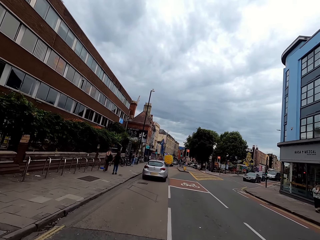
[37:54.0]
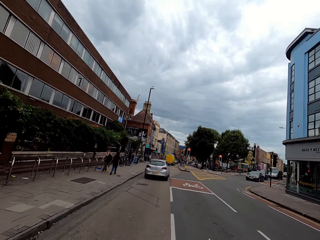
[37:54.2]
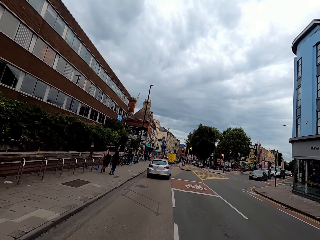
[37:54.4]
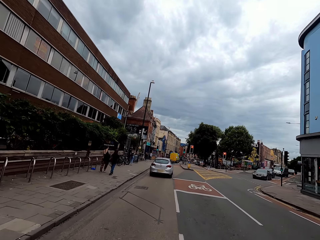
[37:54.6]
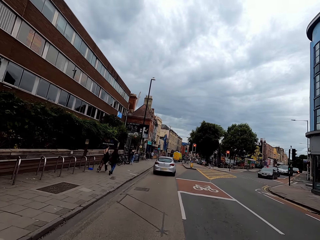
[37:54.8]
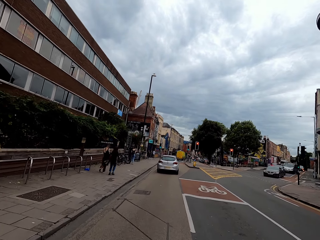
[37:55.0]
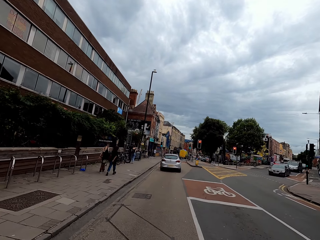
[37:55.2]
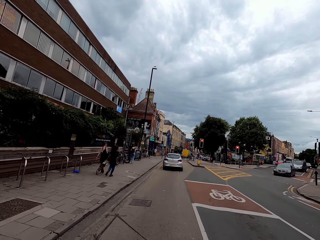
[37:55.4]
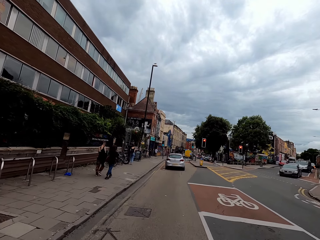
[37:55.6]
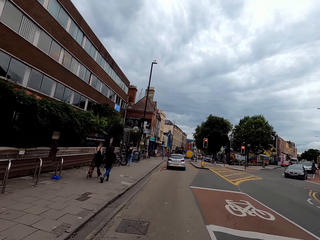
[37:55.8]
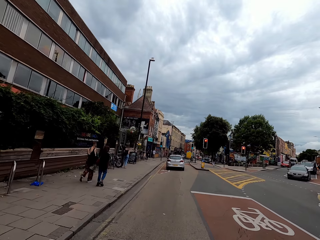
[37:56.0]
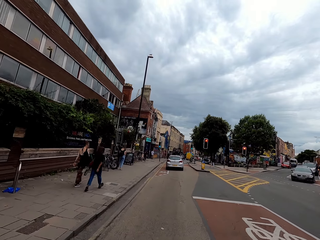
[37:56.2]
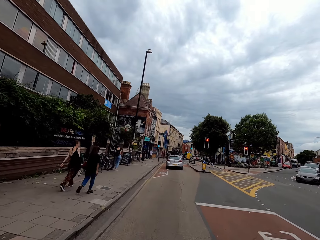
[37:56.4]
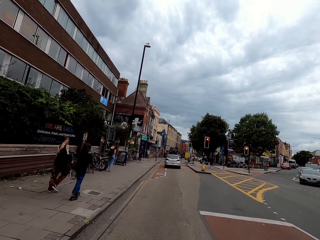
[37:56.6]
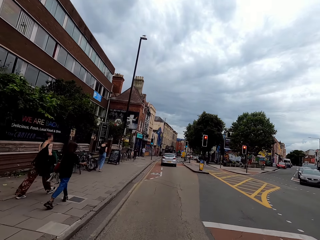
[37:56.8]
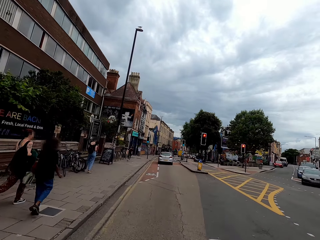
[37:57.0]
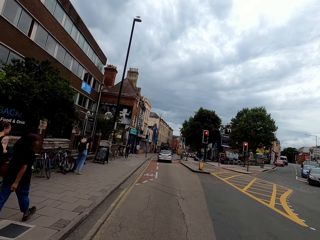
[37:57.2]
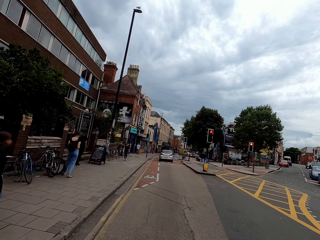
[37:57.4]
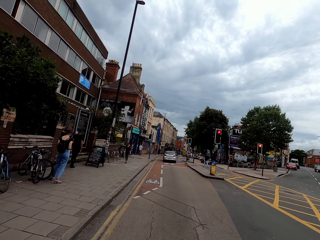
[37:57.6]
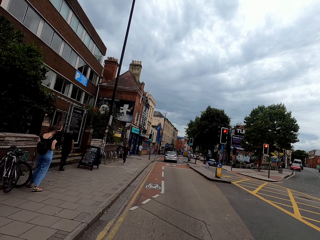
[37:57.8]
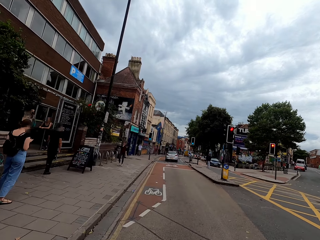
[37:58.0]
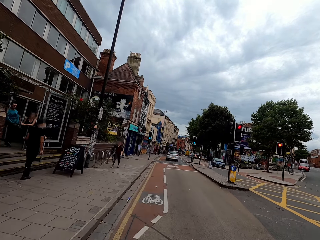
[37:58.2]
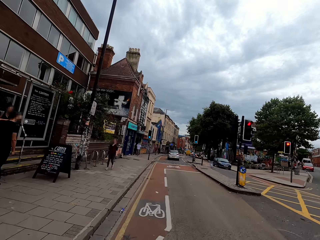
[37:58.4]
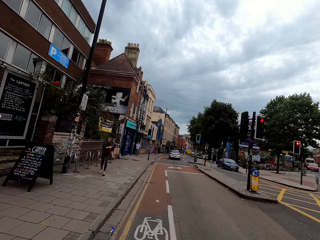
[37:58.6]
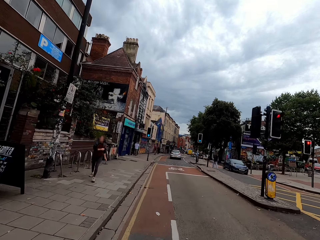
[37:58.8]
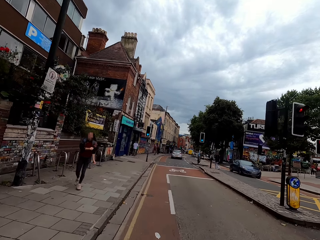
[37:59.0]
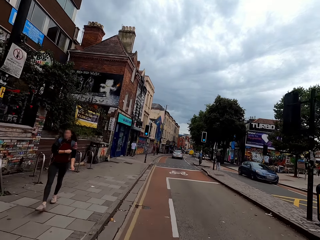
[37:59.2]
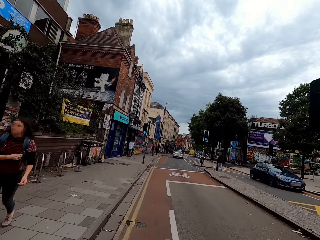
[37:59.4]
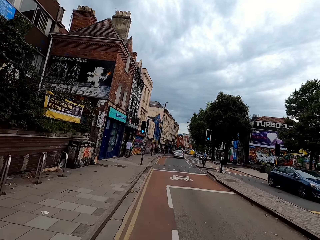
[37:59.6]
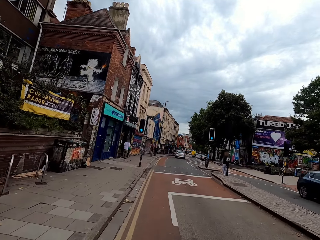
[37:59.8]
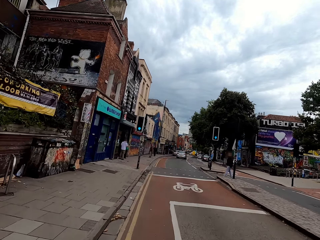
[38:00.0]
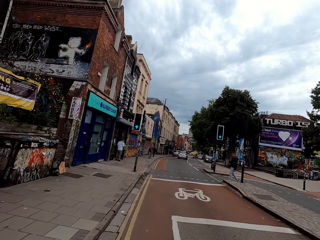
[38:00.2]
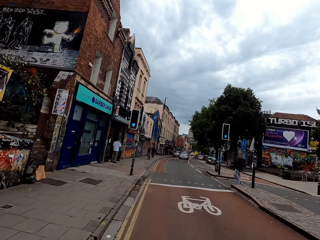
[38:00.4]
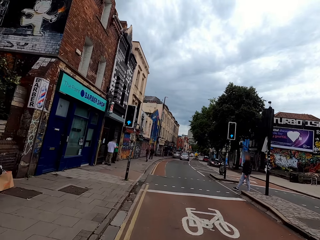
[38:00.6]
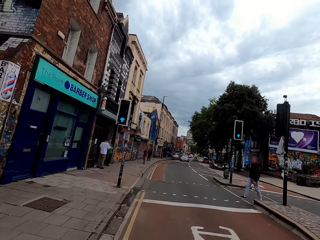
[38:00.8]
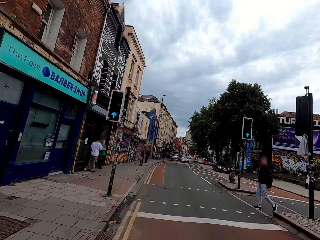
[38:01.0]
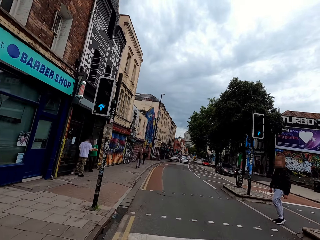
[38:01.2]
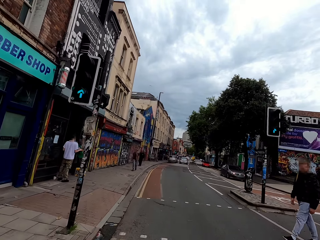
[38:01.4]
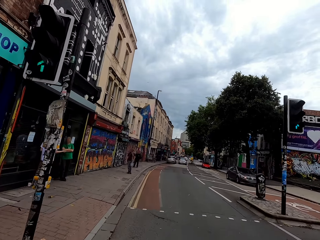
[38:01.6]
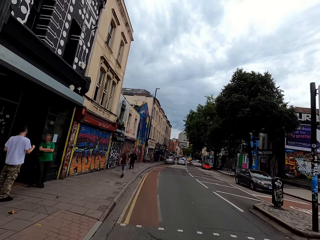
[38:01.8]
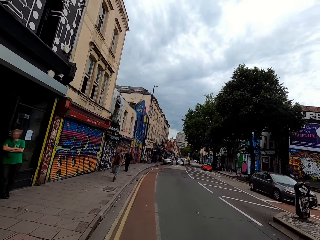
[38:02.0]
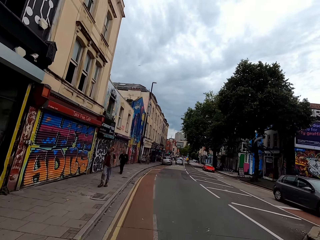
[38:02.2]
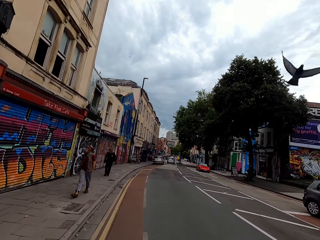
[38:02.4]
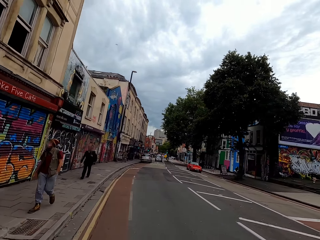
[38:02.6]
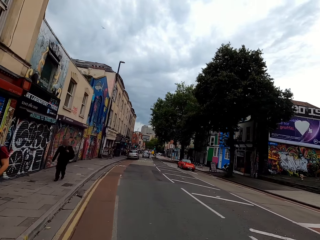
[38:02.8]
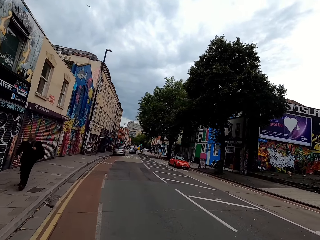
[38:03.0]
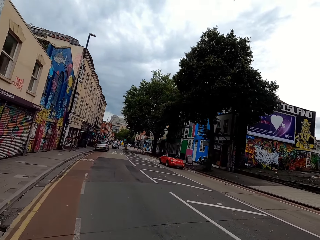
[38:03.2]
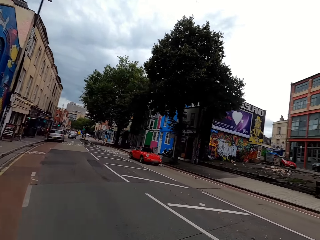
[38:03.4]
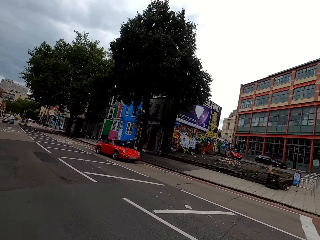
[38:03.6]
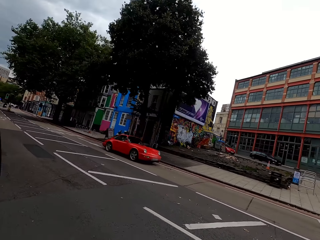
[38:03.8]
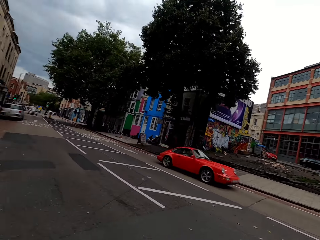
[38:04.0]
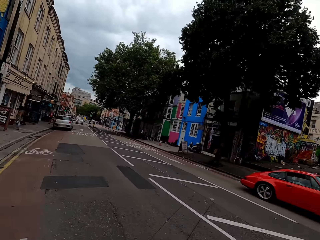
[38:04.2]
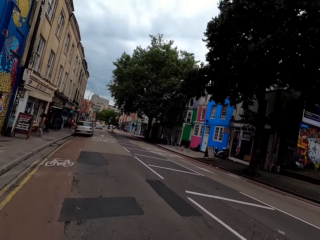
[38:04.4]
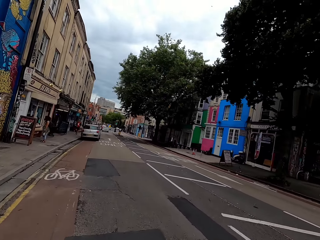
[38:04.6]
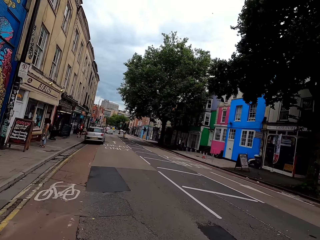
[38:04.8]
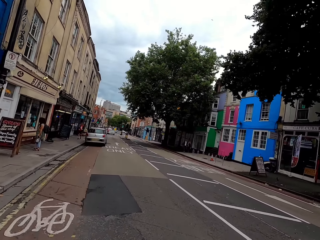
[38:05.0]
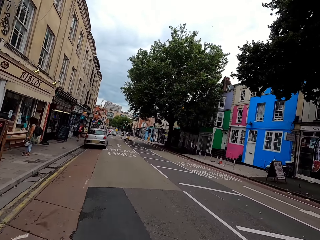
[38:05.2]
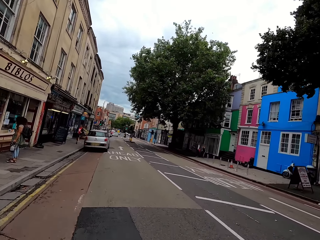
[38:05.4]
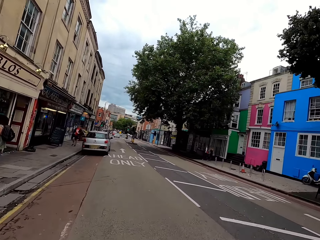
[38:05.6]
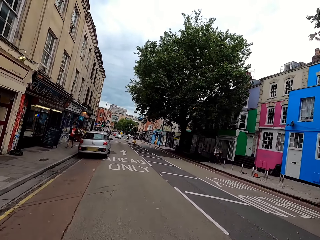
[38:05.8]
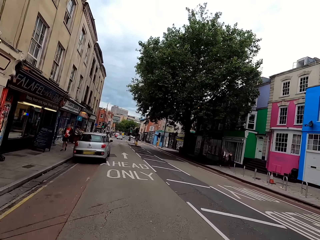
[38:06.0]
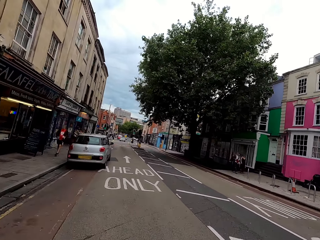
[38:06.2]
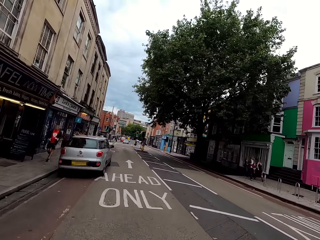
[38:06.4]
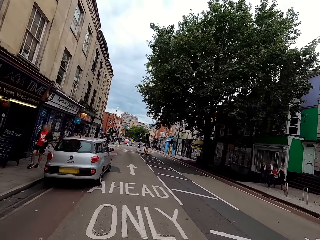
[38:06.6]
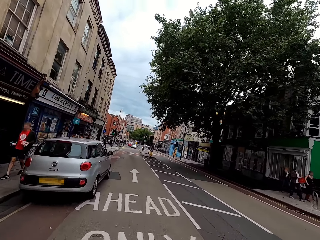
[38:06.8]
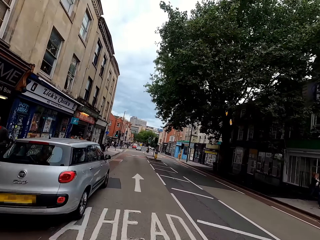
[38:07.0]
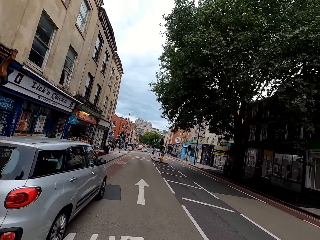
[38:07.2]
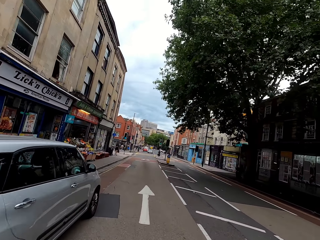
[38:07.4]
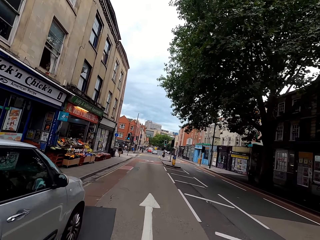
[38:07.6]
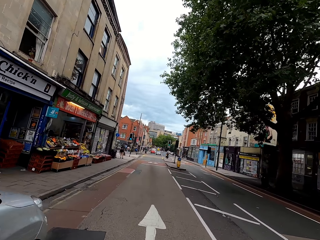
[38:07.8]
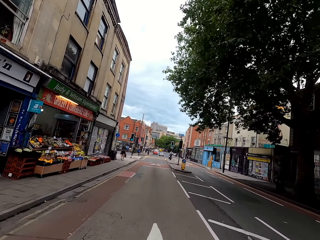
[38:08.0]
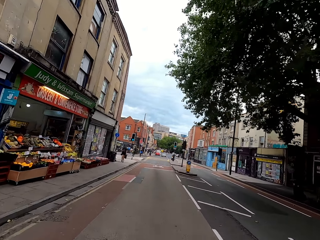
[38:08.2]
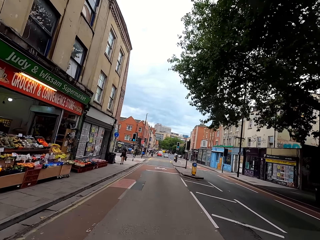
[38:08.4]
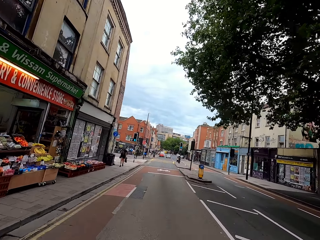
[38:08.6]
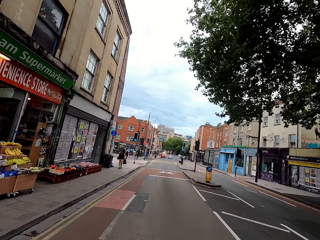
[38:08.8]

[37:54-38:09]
The camera wearer looks around. They ride a bike on the road.

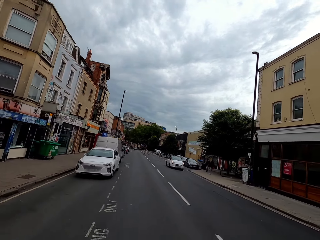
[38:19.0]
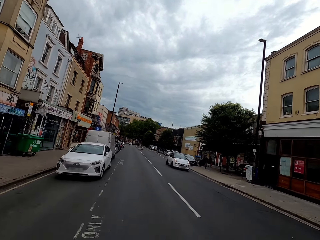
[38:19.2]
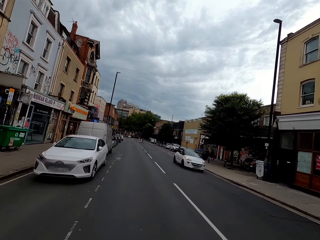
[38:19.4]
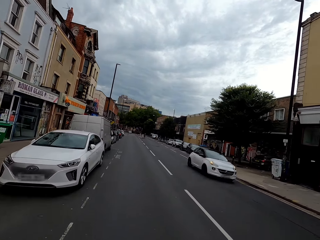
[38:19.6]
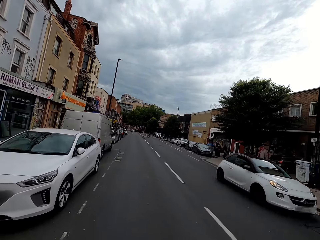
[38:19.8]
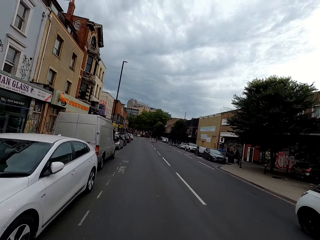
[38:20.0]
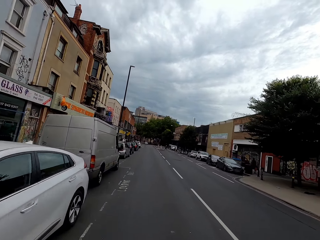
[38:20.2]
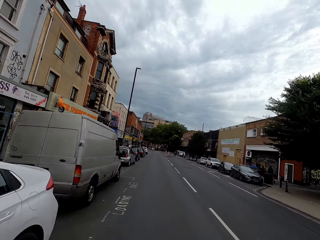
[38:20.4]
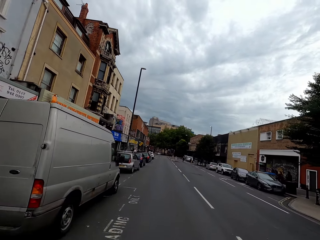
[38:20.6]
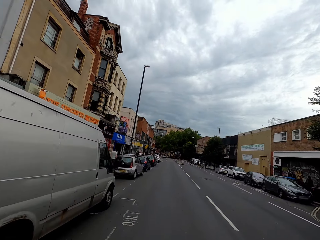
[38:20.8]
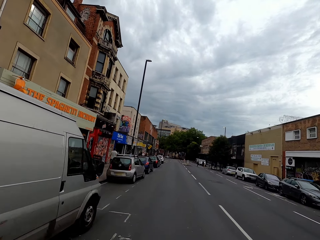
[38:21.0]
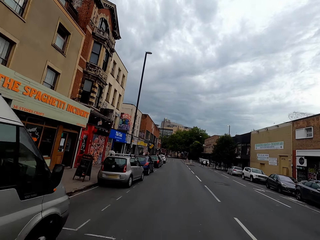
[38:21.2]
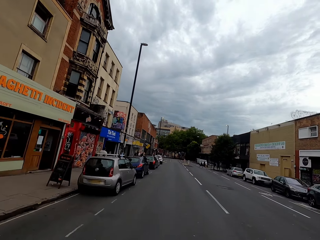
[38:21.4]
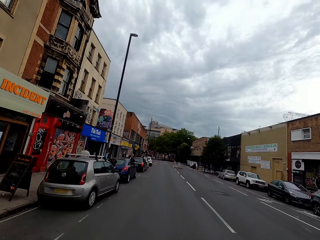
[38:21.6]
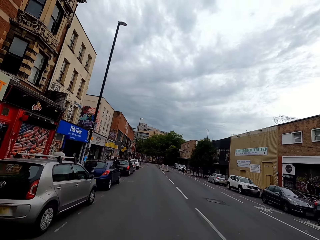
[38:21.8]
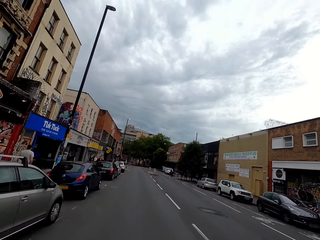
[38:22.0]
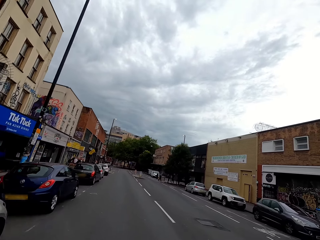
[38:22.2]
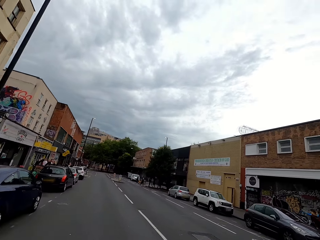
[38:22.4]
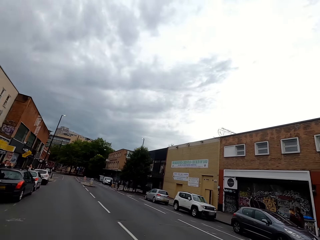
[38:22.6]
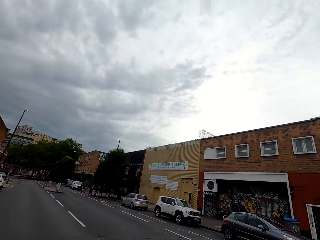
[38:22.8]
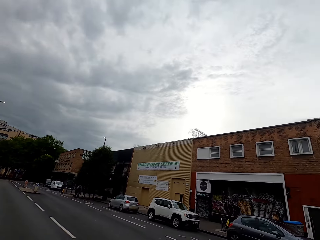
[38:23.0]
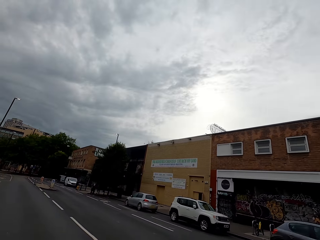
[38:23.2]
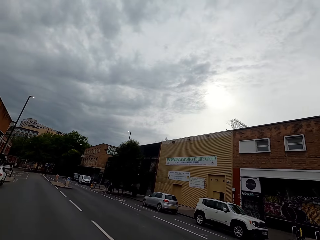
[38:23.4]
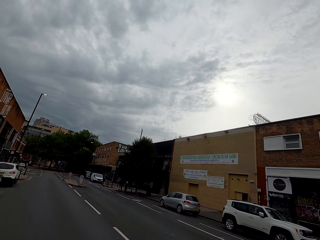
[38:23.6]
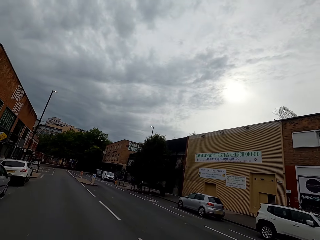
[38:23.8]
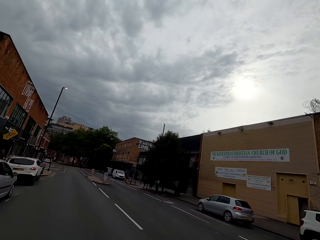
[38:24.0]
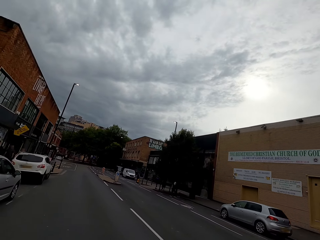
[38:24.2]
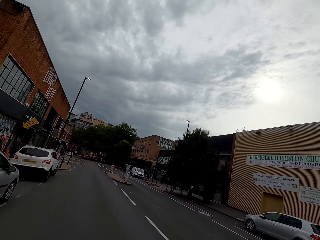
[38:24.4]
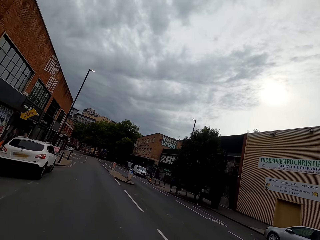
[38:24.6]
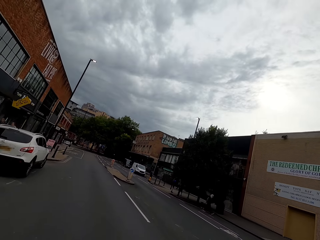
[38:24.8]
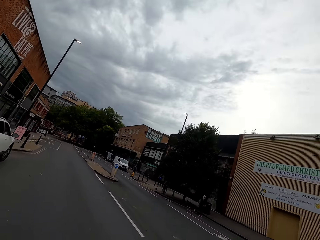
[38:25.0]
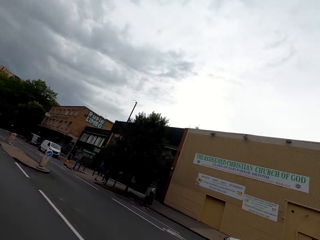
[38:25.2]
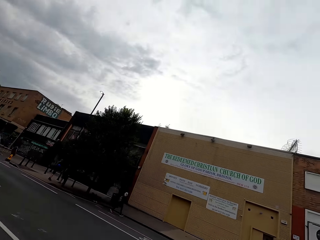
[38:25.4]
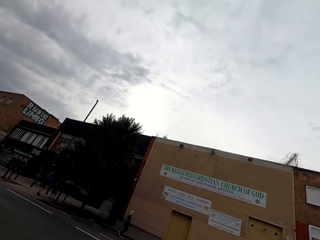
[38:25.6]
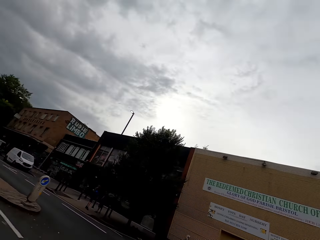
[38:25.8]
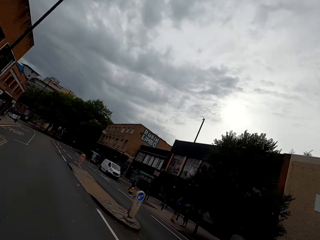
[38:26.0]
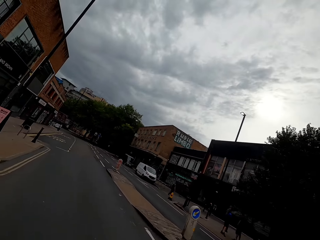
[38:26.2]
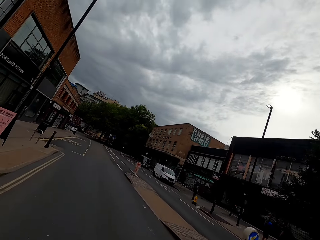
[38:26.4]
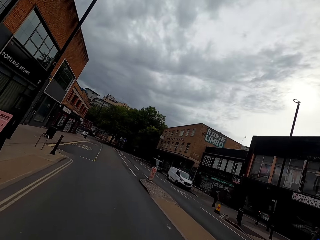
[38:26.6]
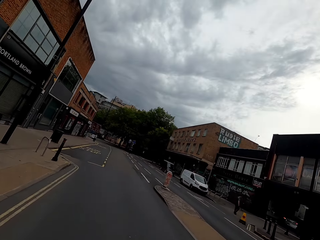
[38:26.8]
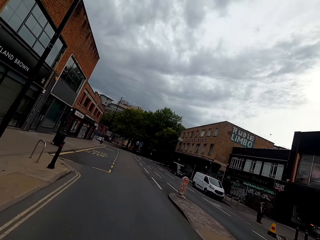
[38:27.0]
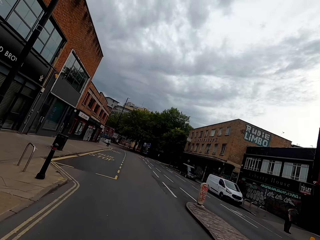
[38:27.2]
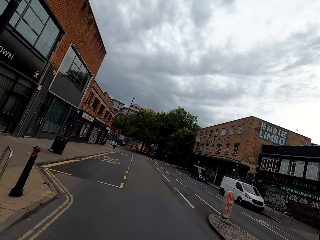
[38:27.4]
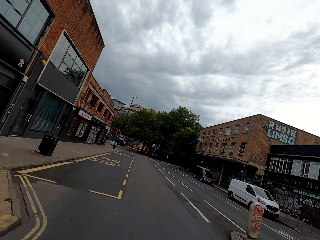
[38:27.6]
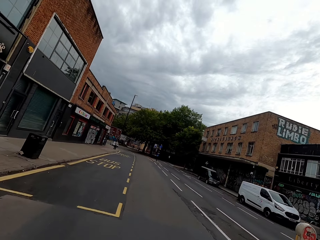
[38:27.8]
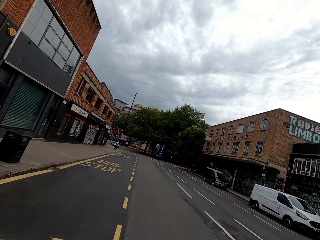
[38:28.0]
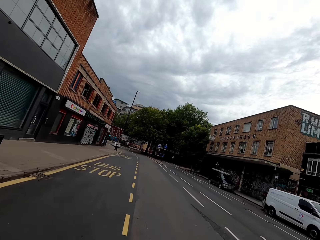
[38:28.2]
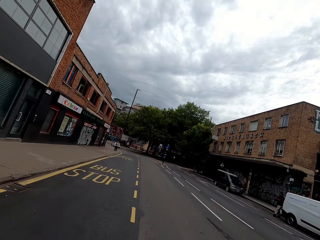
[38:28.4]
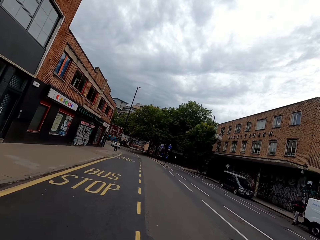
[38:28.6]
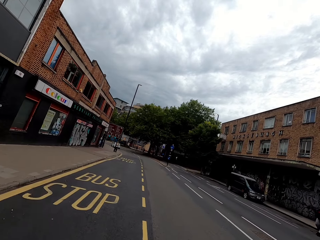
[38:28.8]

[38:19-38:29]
The camera wearer rides a bike on the road. They look around. They look around the road. They ride the bike on the road.
